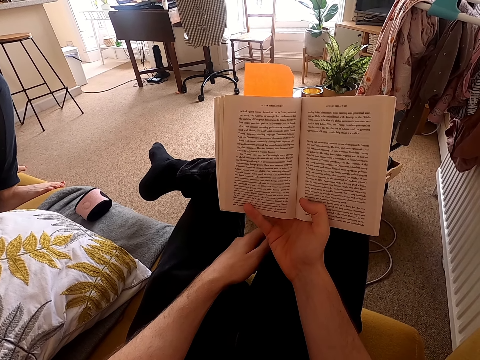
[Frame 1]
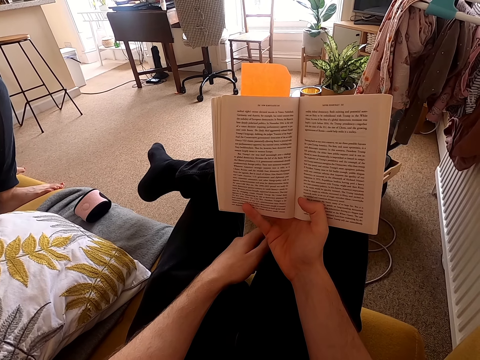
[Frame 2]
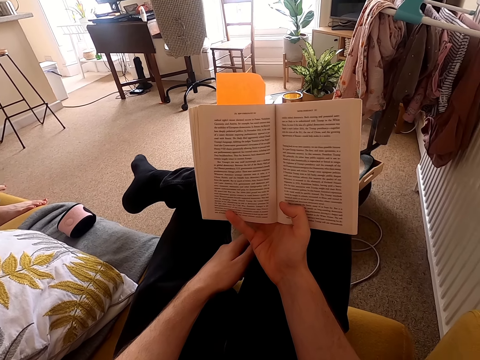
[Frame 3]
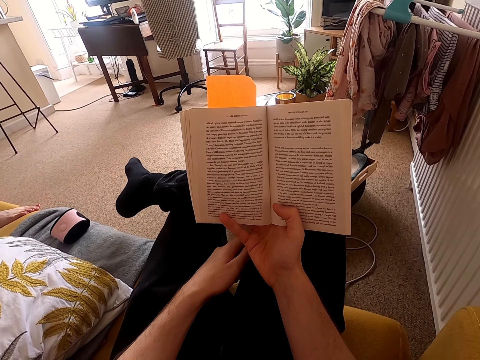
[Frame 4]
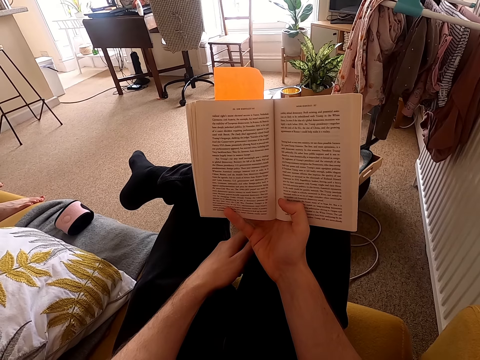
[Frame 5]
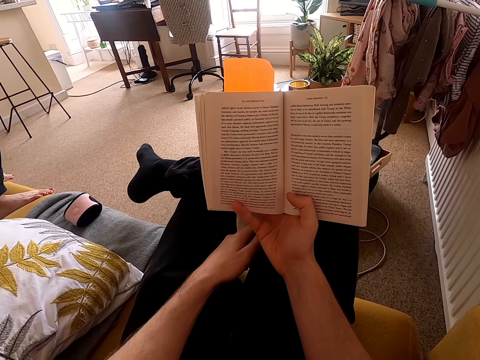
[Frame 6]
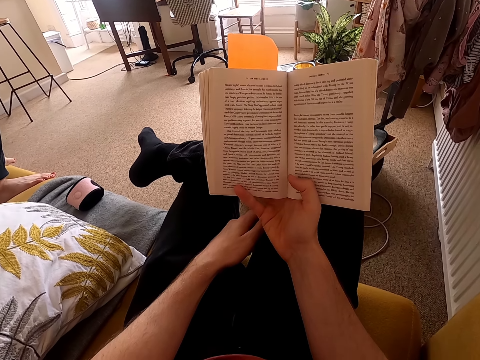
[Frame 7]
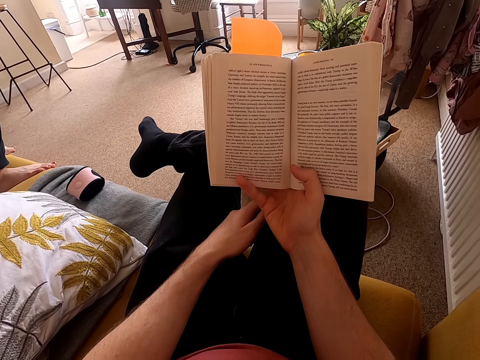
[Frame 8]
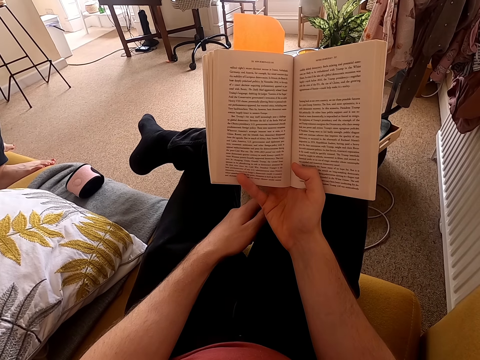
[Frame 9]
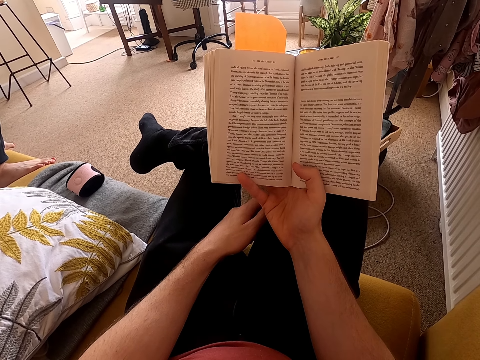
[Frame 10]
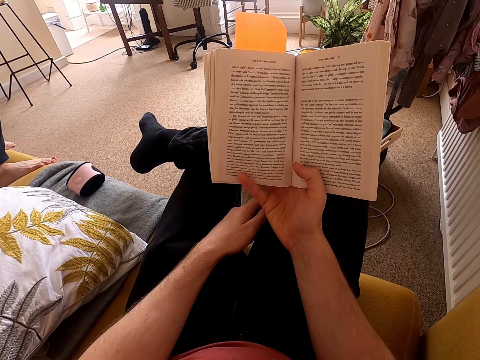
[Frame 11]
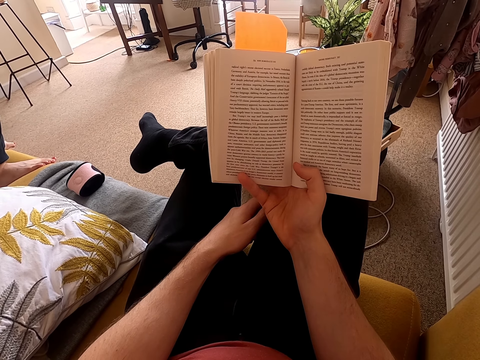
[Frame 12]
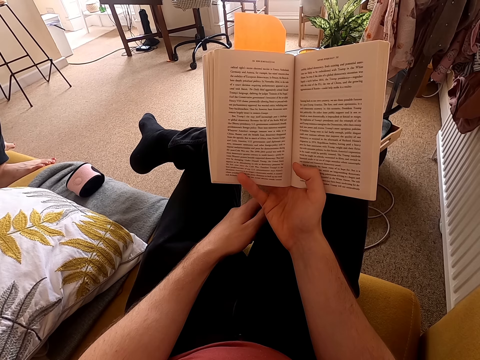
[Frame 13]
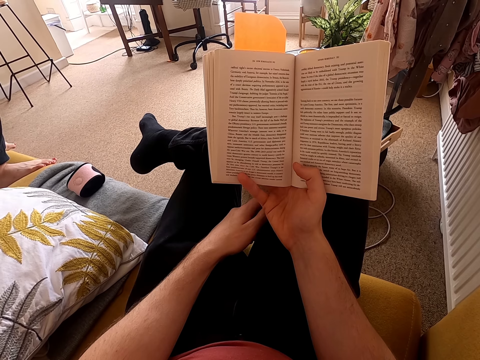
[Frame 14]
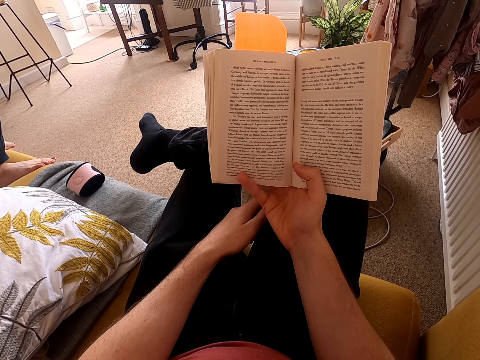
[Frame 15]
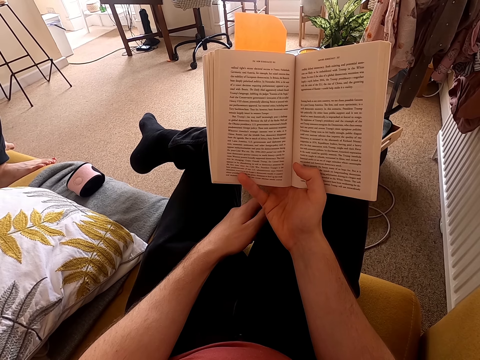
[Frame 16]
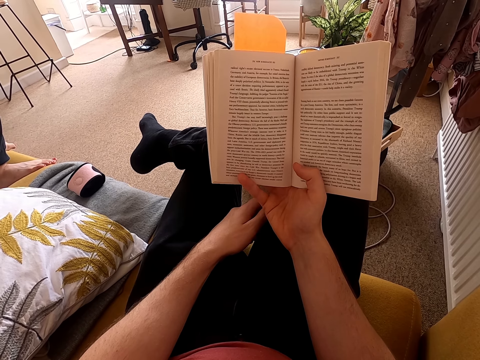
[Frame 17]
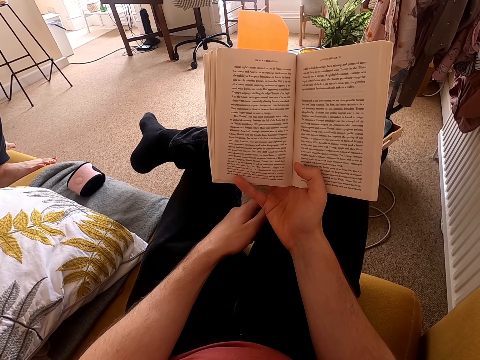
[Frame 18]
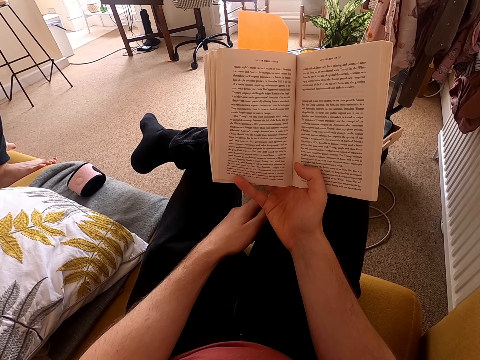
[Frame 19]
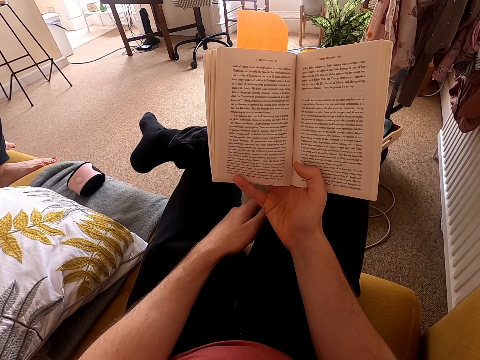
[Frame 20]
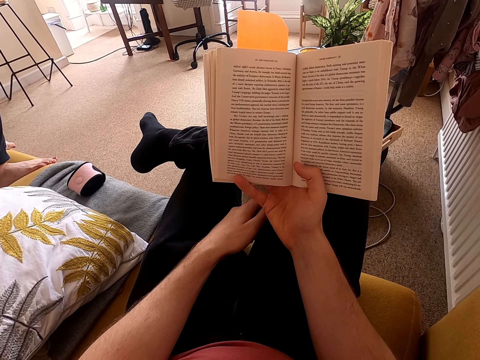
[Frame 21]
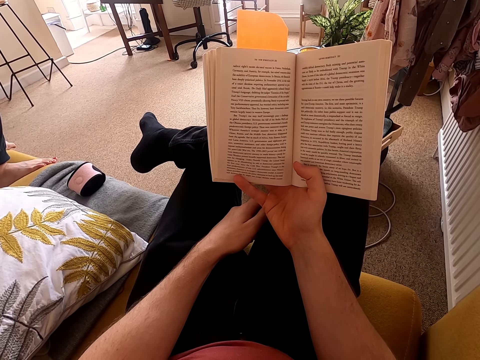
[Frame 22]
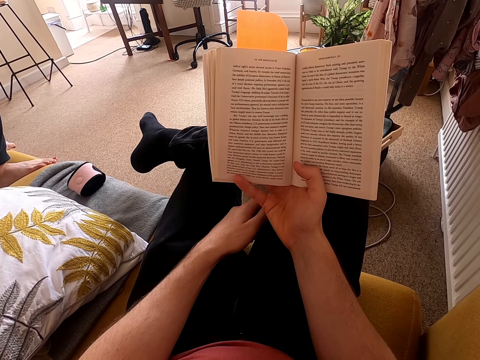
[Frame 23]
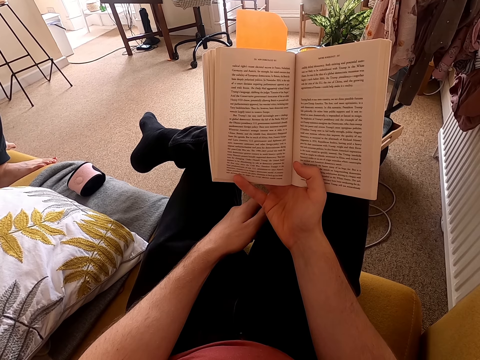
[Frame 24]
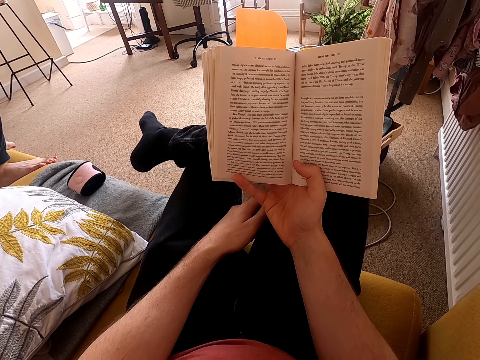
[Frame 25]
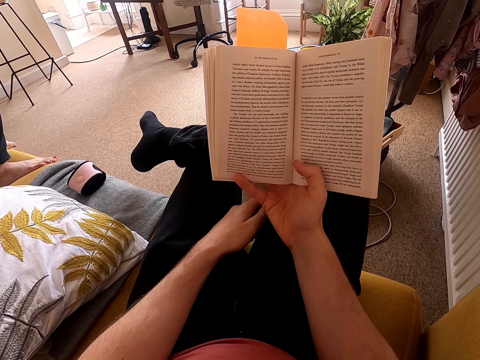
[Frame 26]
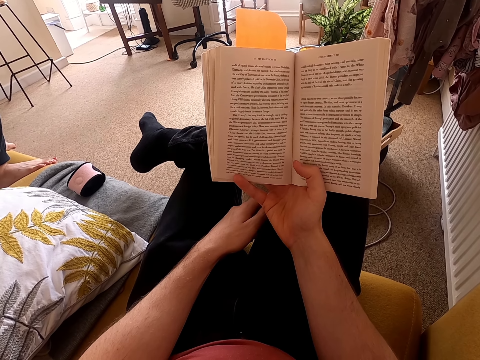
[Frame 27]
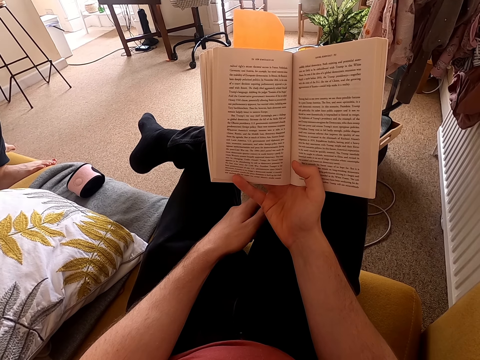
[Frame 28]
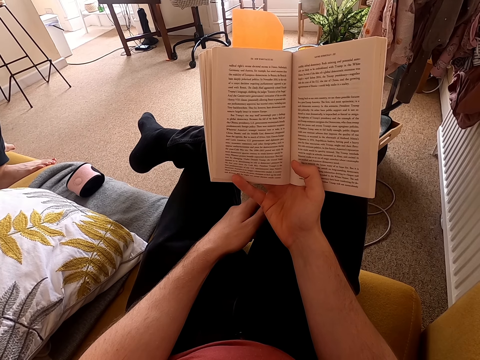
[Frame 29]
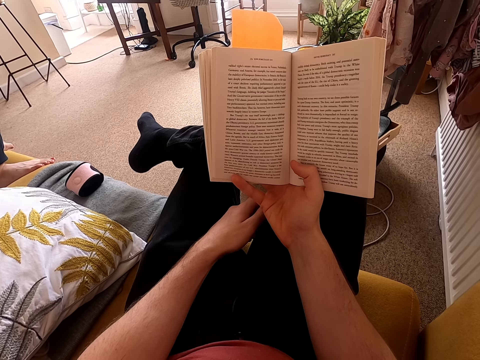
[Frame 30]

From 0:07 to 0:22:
The camera wearer looks around a room. They read a book.

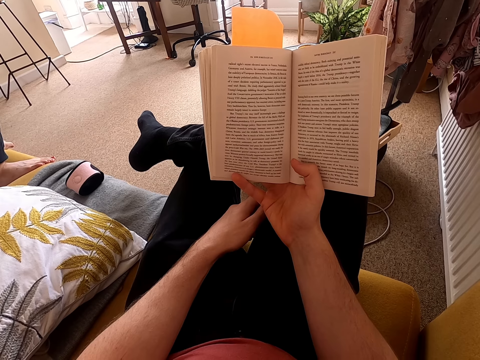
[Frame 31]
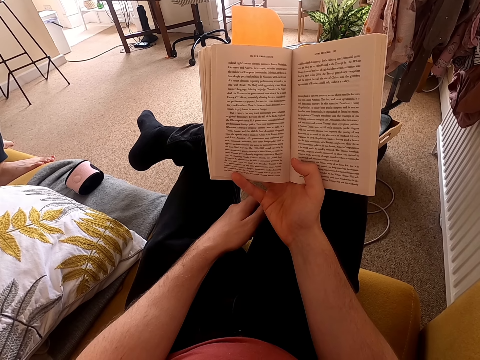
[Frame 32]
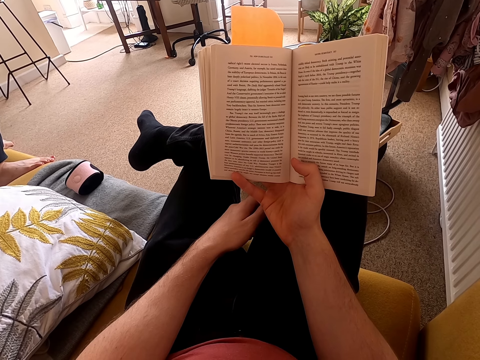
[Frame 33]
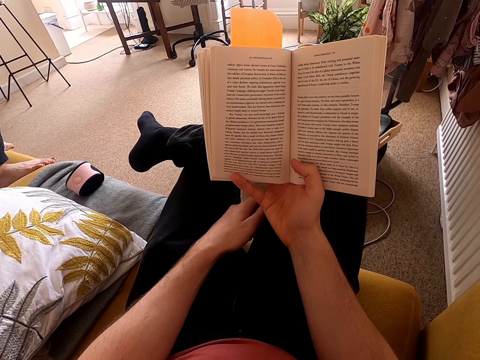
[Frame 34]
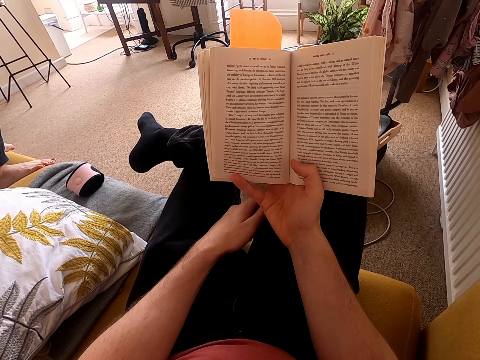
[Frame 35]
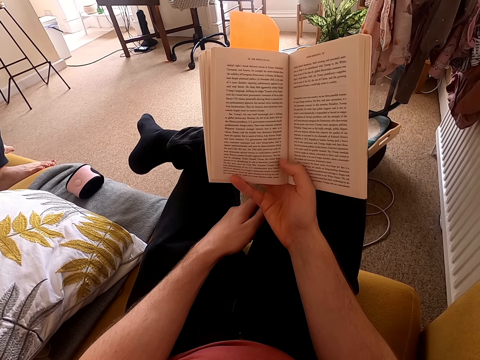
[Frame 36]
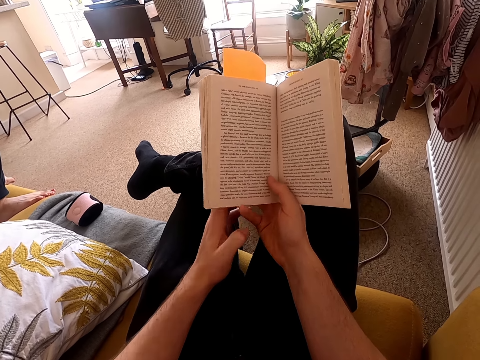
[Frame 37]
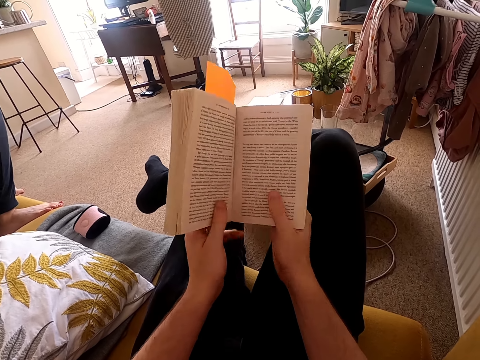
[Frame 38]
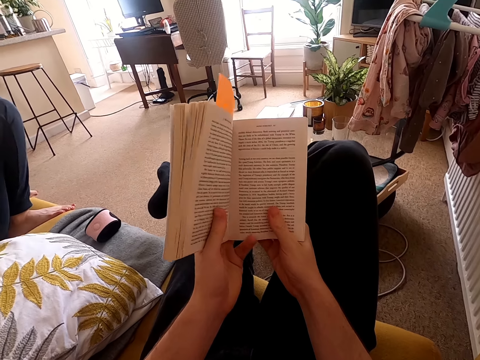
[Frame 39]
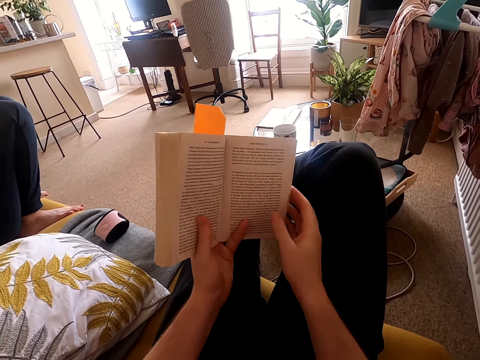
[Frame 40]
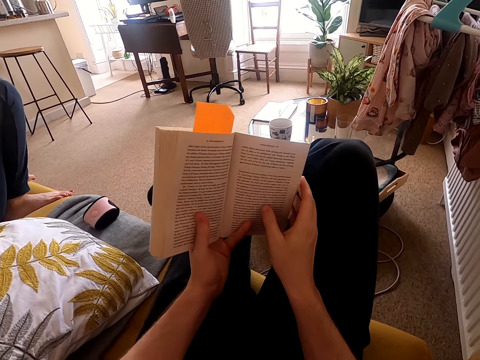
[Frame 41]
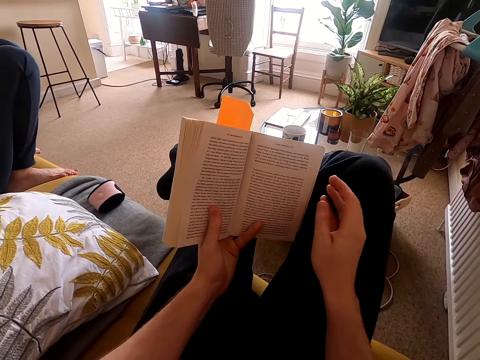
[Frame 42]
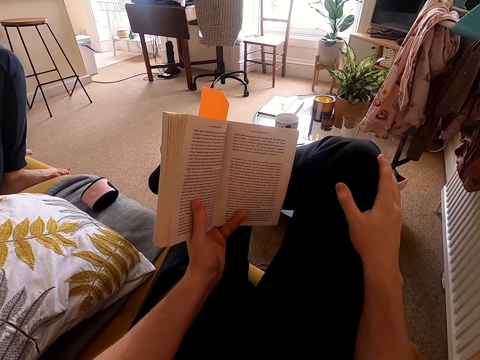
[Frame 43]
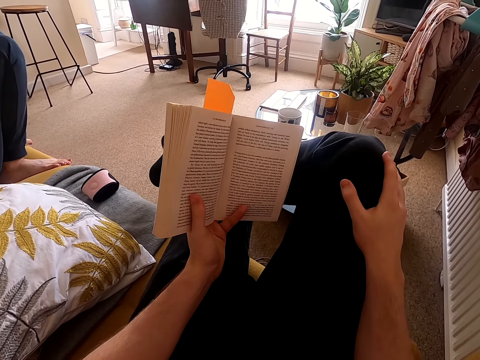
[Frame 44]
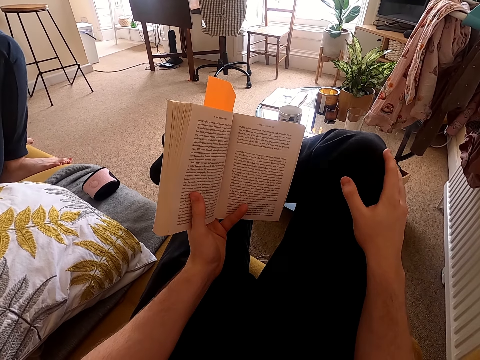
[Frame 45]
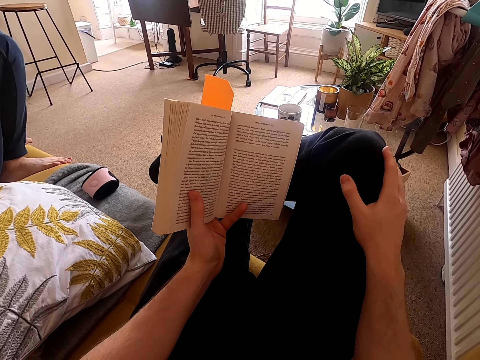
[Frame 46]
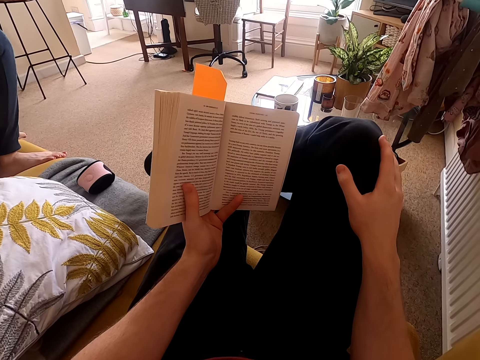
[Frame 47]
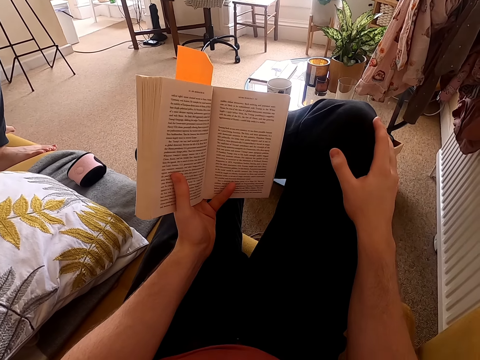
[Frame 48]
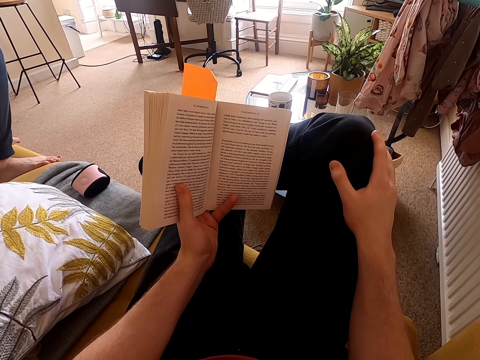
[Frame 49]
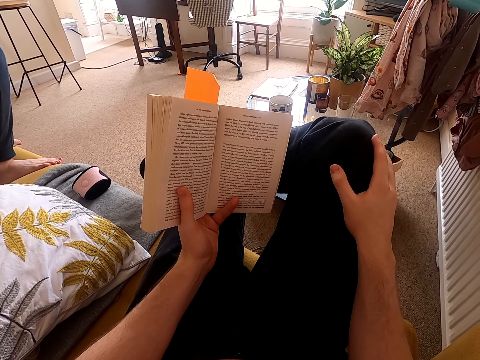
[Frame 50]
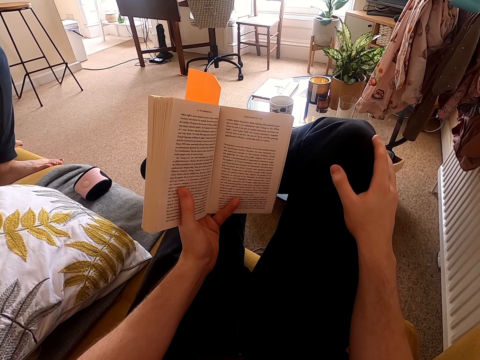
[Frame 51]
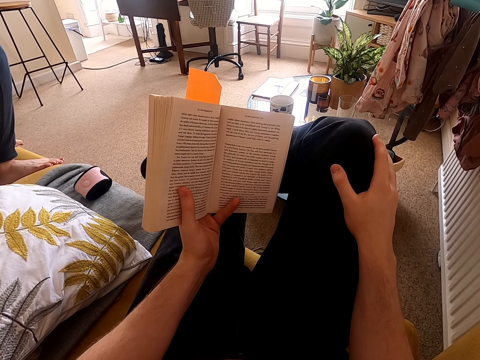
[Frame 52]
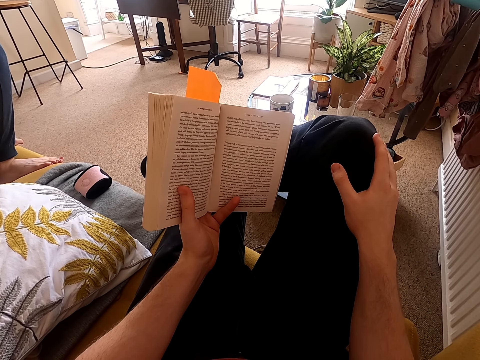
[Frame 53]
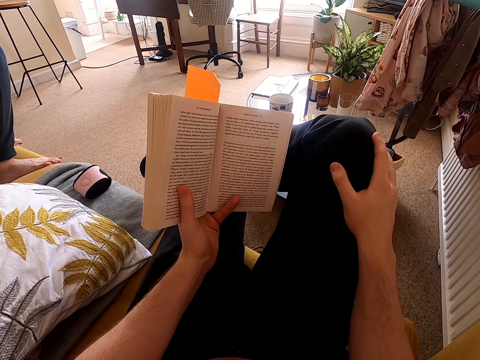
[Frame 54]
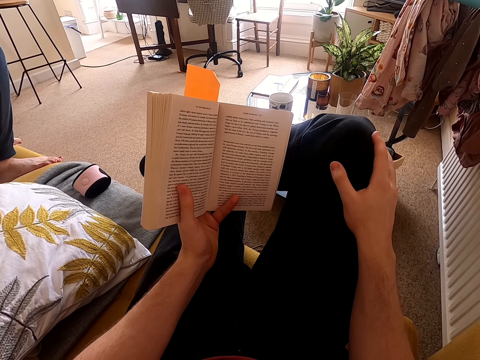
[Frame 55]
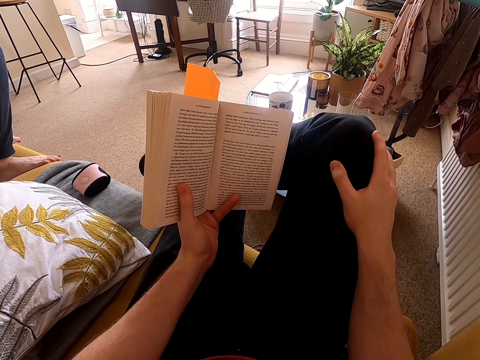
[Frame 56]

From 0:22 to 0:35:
The camera wearer moves his left hand. He holds the book with both hands. He adjusts the book on his lap. He touches his knees. He puts his hand on his lap. He reads the book.
